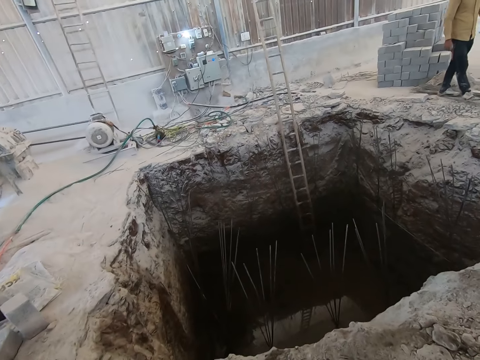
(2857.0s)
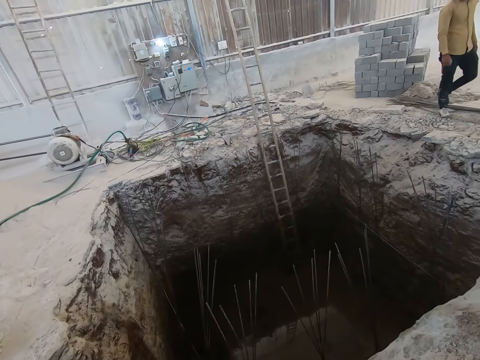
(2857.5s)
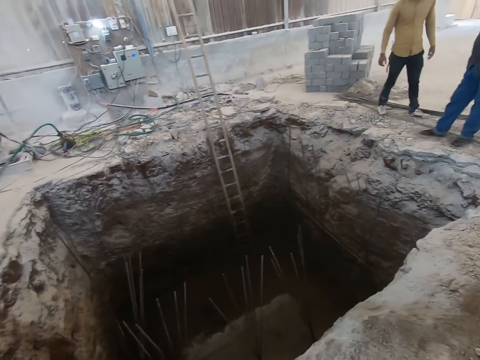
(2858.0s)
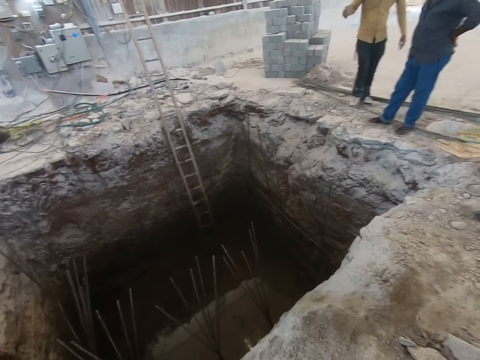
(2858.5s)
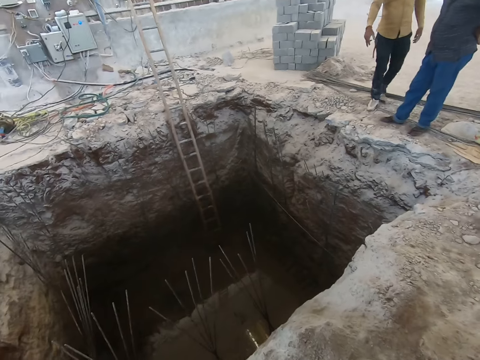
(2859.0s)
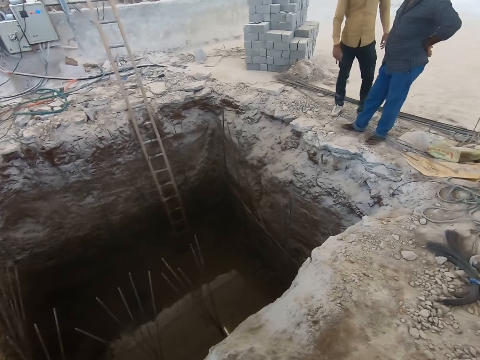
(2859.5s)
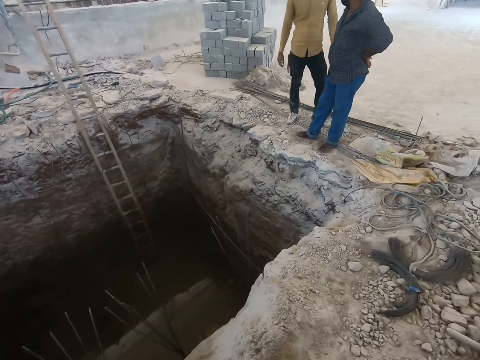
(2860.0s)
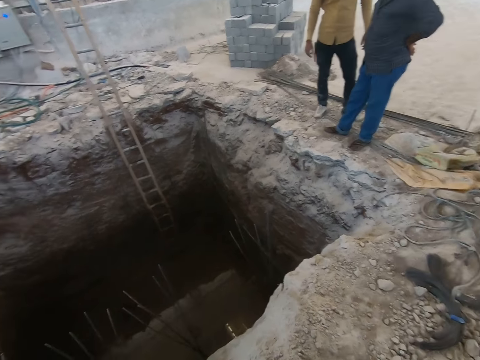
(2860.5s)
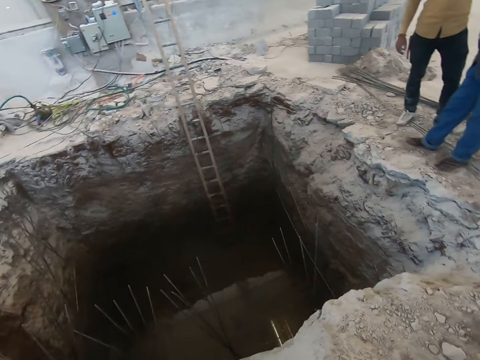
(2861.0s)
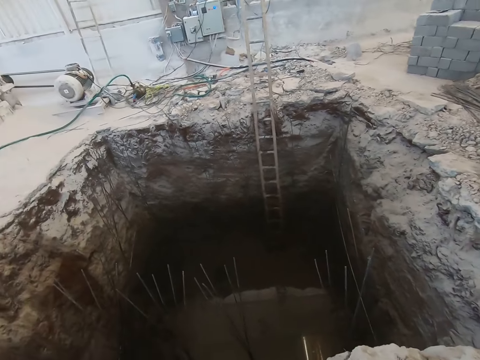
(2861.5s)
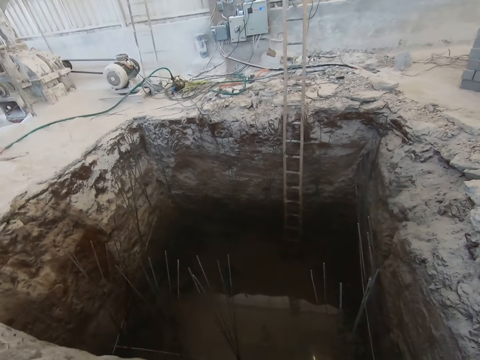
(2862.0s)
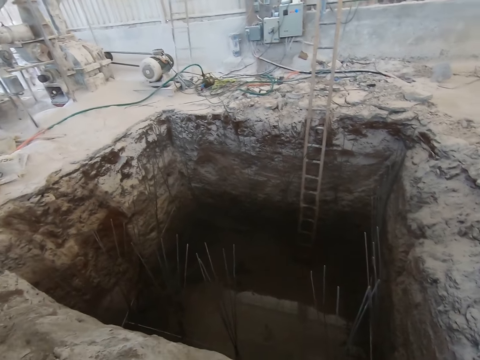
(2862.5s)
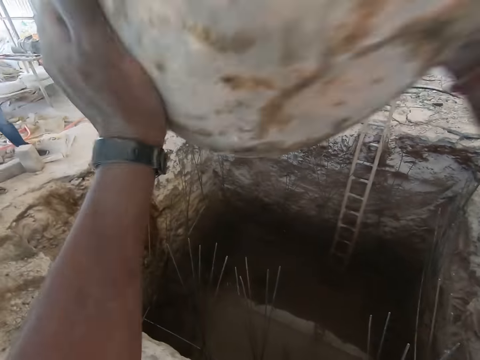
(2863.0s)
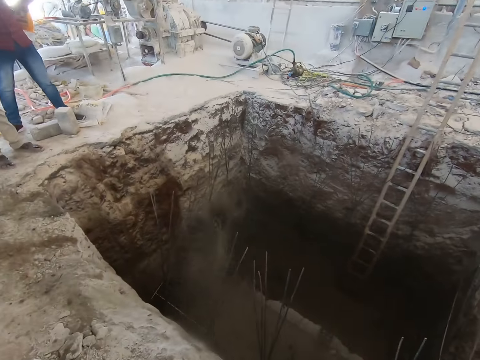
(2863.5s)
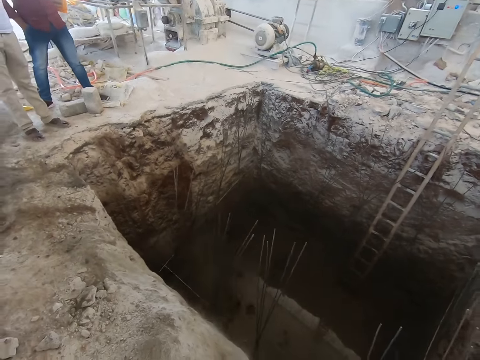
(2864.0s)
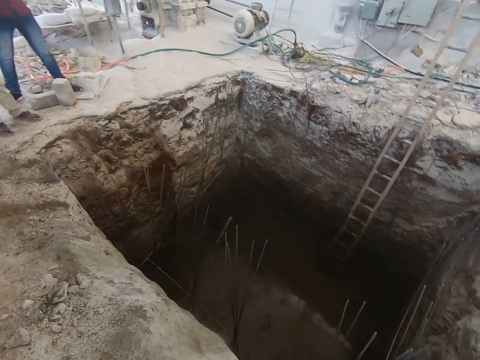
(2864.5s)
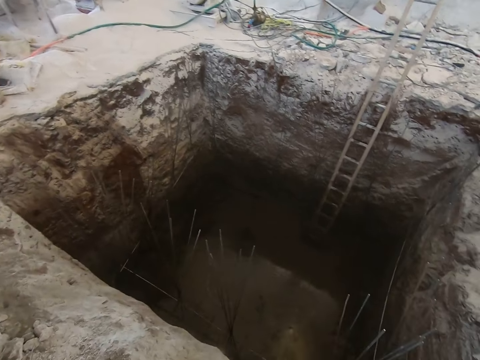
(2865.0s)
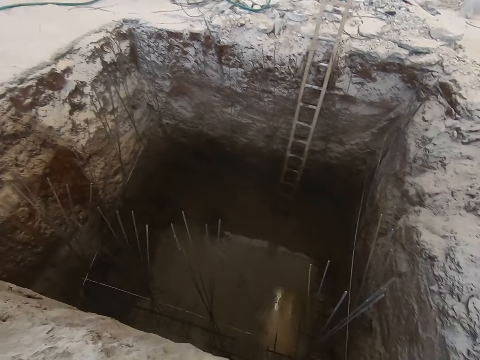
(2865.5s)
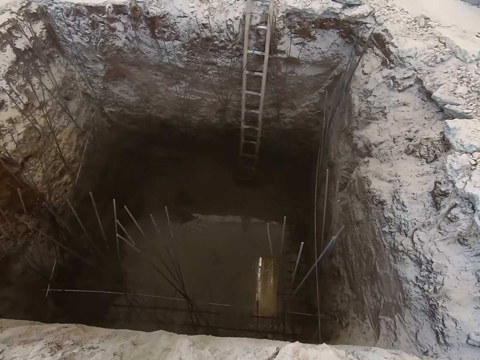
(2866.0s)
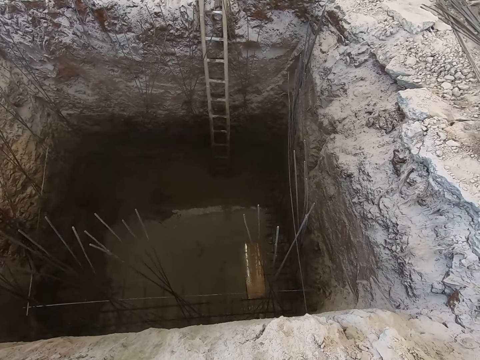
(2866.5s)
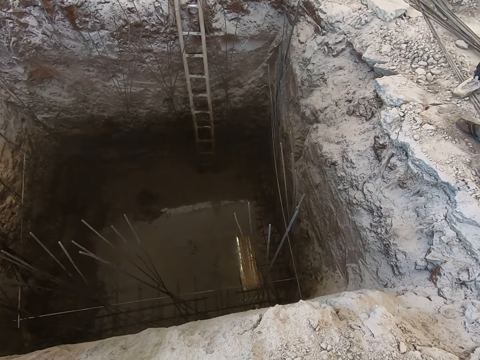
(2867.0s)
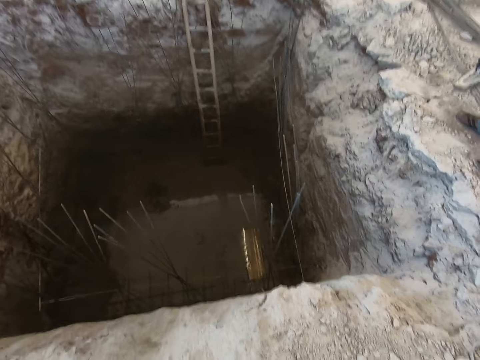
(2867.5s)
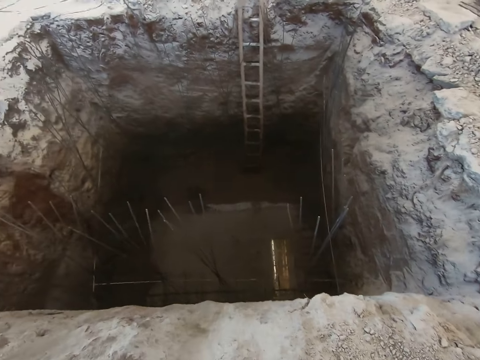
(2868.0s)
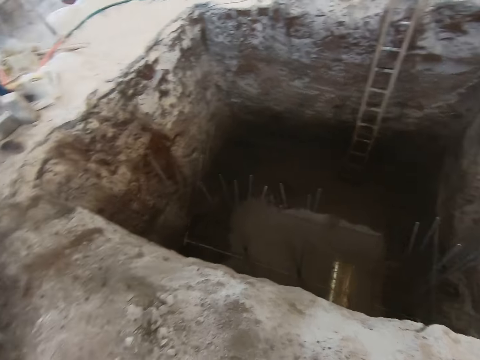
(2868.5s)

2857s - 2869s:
The camera wearer walks to the hole or pit. A man talks with another man. The camera wearer pours the concrete in the head pan in his hands into the pit. Another man talks to the second man. The camera wearer looks at the bowl.

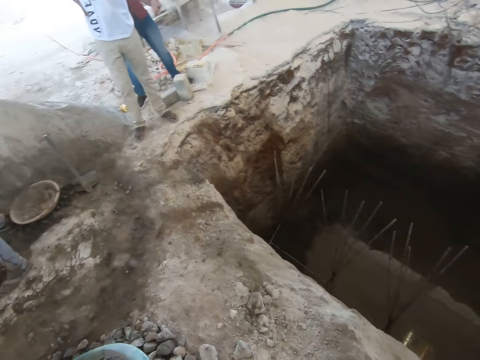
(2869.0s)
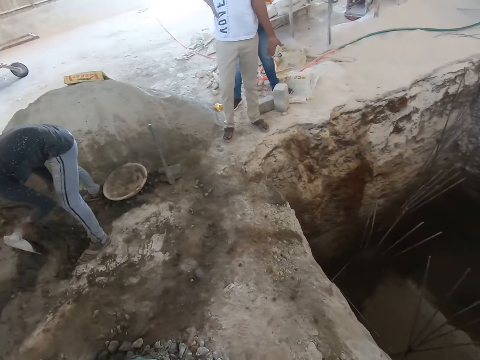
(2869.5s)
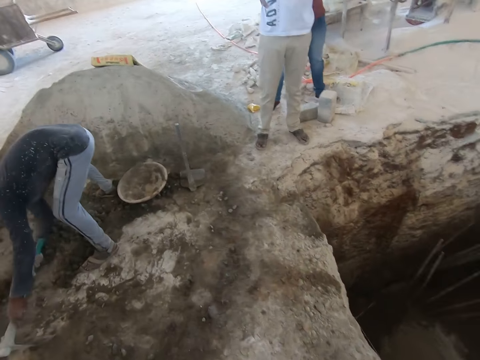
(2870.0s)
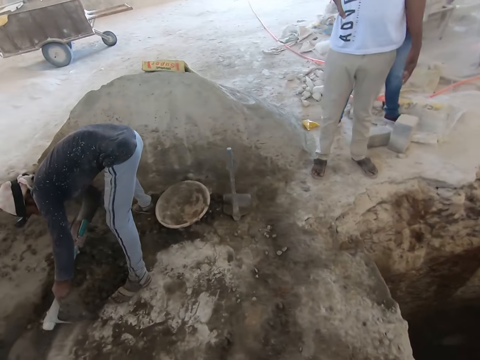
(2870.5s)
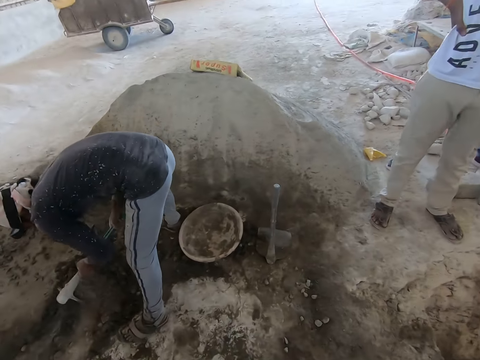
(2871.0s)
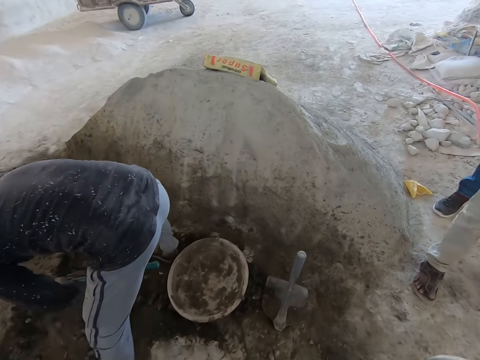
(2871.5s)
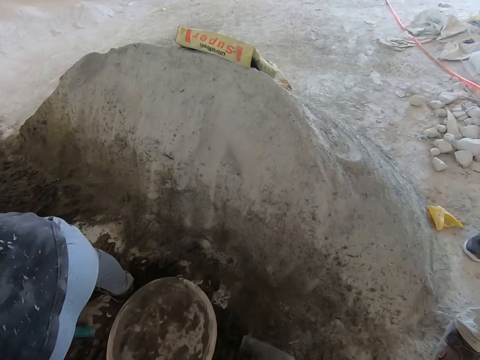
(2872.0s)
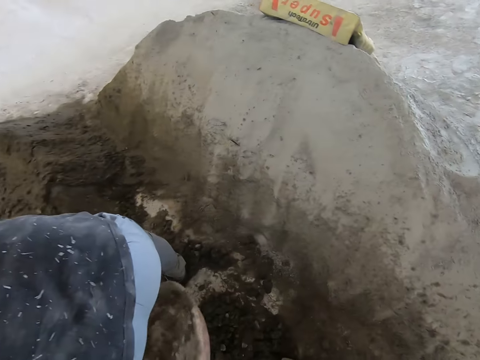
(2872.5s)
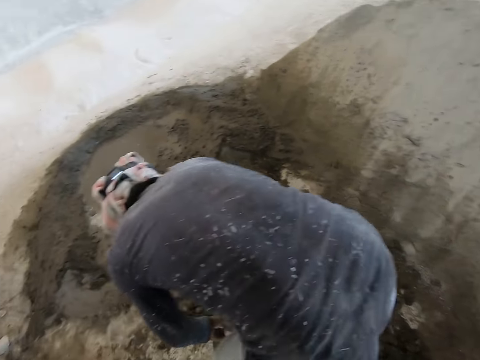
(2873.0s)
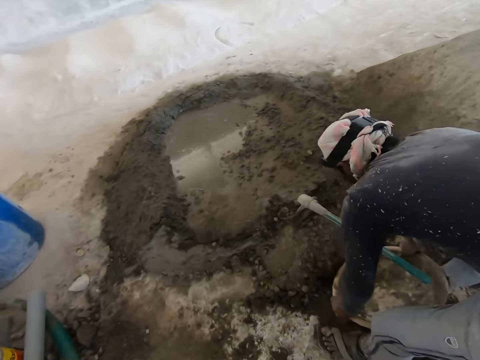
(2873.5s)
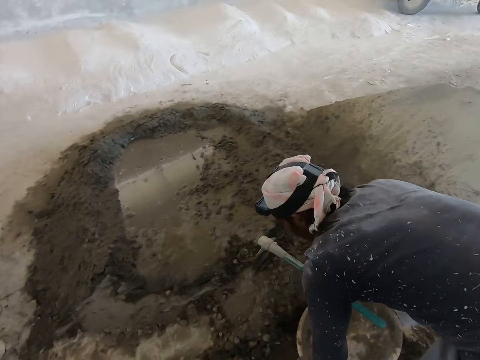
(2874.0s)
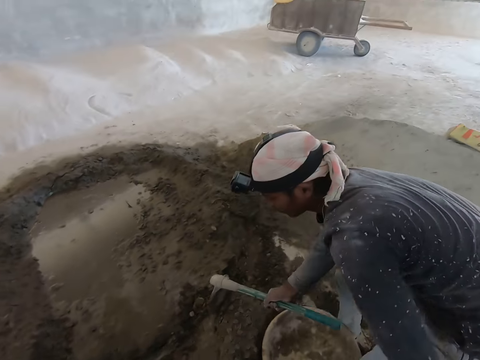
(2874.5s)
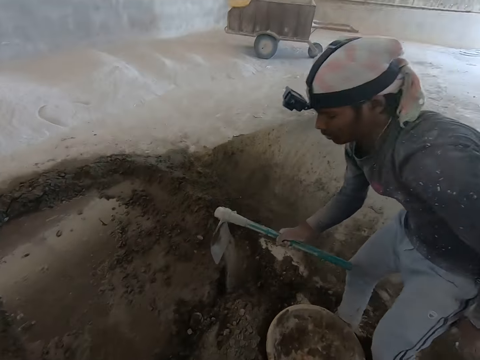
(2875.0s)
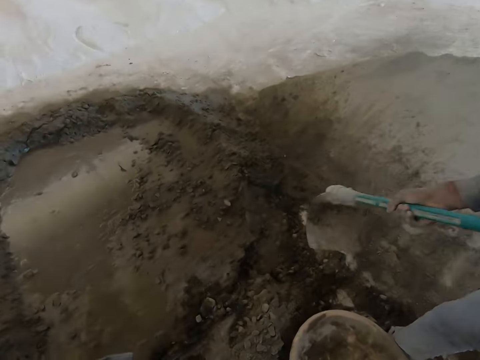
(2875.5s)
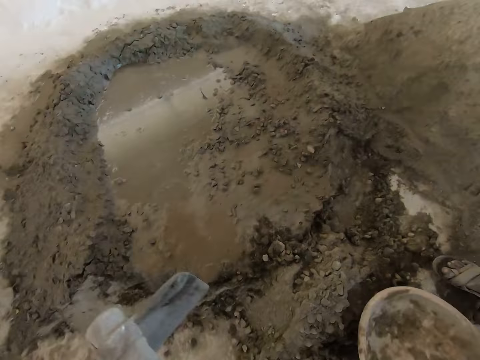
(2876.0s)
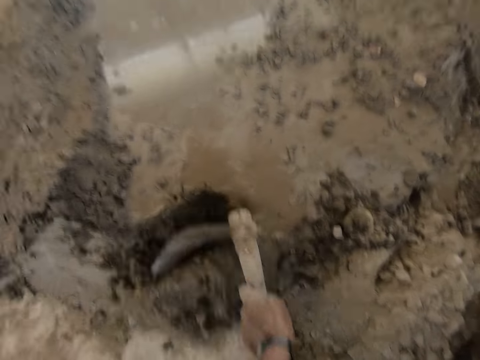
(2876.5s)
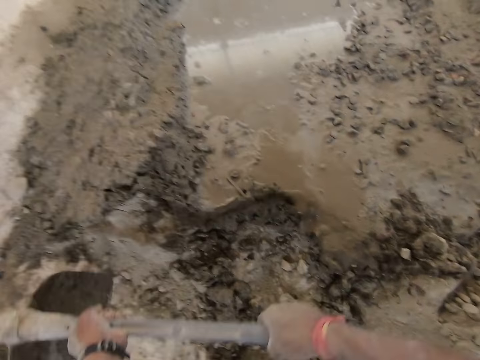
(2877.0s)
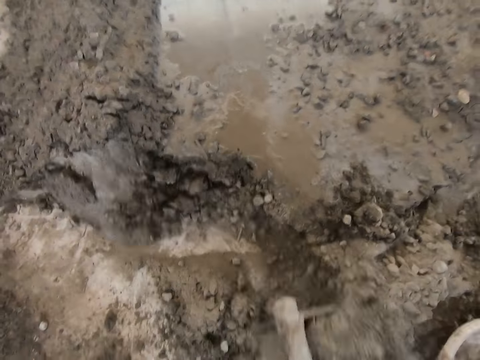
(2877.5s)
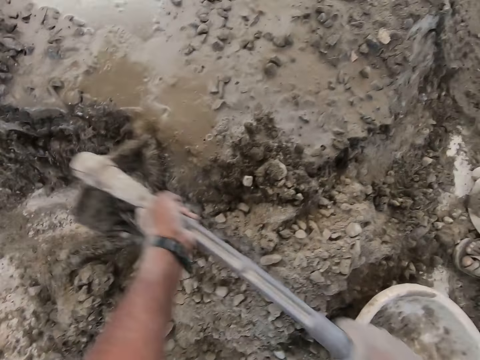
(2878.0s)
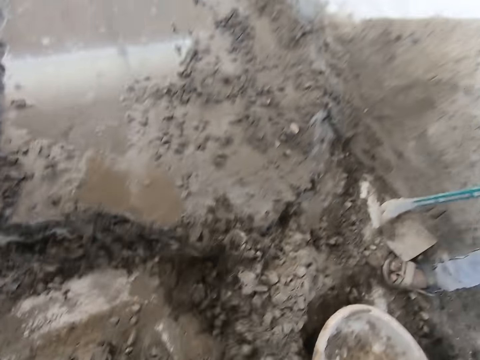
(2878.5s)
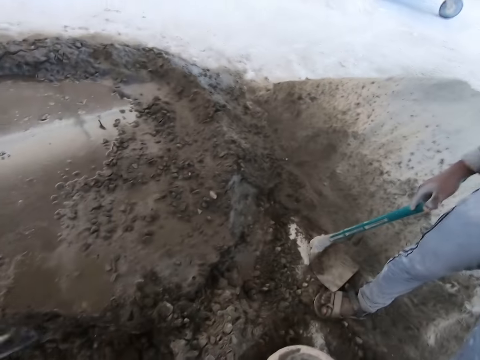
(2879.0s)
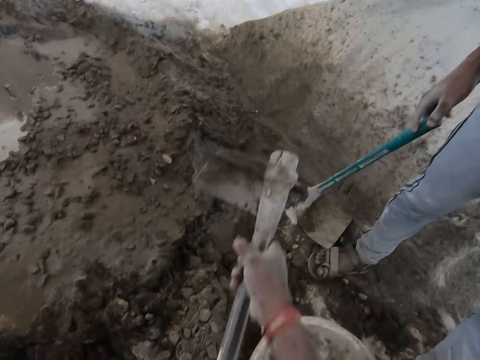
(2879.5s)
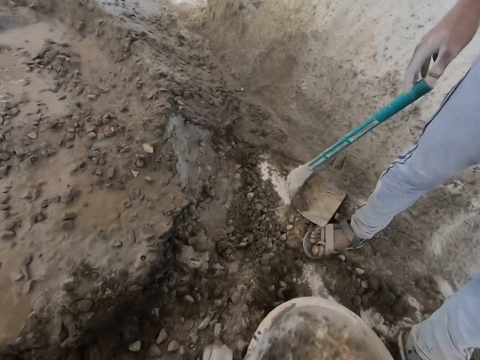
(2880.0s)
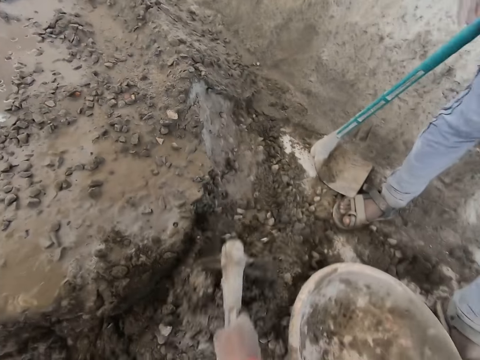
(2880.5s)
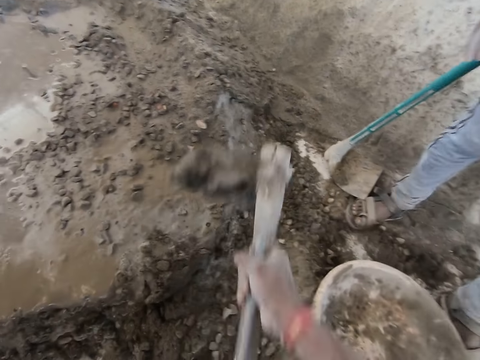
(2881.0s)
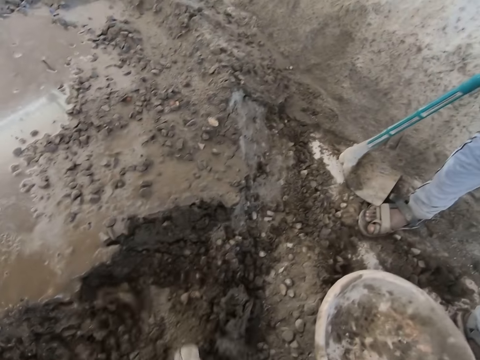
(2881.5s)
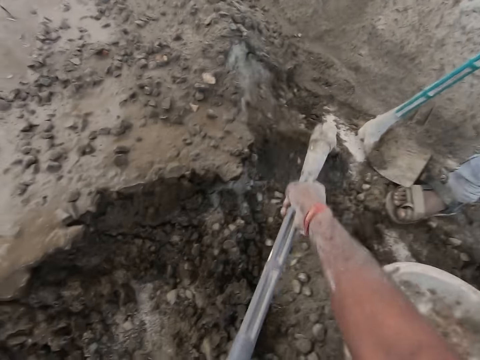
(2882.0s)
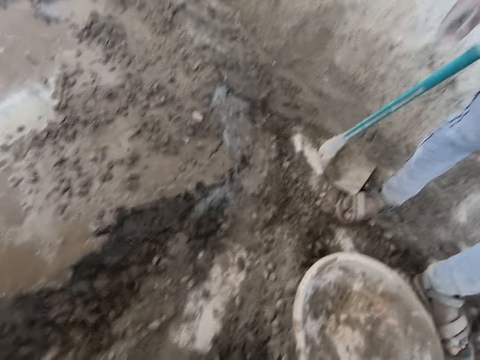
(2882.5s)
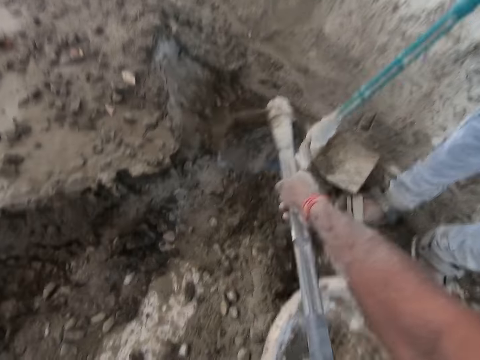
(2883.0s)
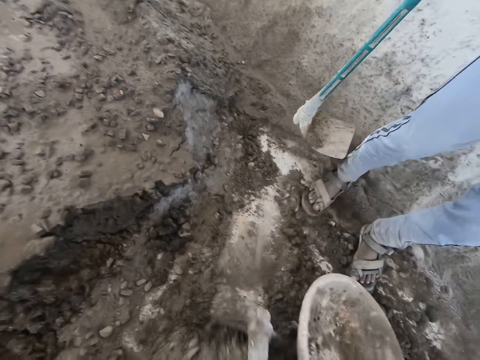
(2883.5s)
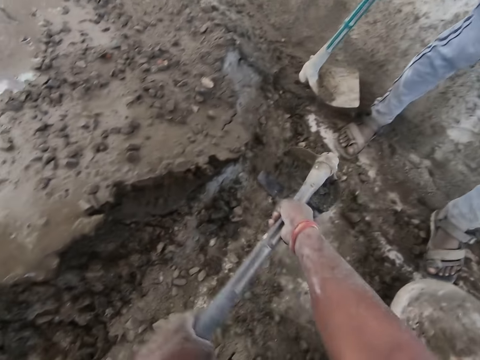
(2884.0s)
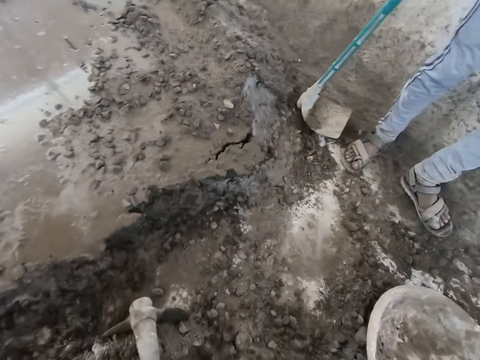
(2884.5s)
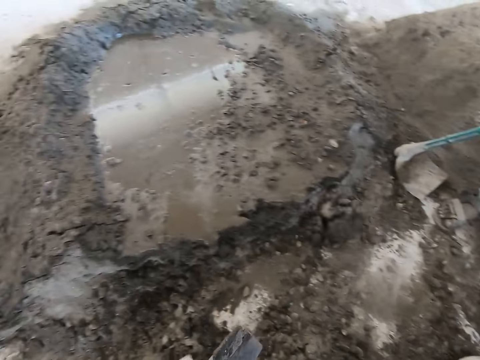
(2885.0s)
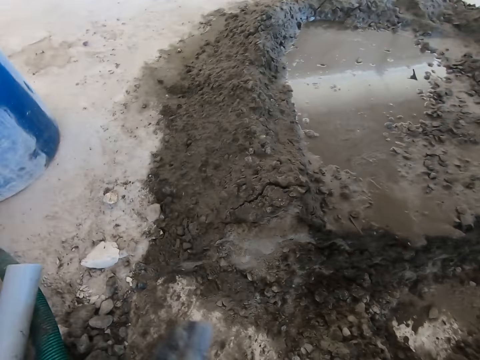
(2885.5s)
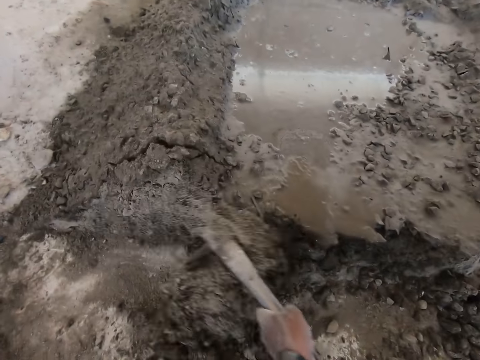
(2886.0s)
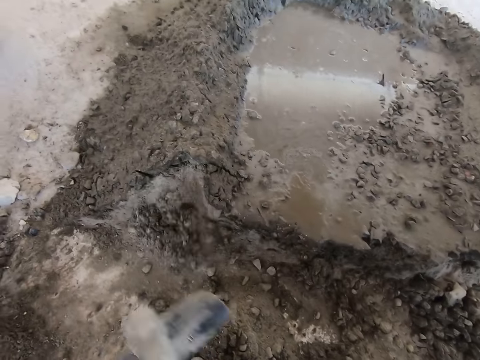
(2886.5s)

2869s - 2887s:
The camera wearer walks to the mortar heap. A man gathers concrete with the hoe in his hands. The man mixes mortar. The man drags the head pan on the floor with his left hand. The camera wearer converses with the man. He scoops some concrete from the heap of concrete with the hoe in his hands. He mixes mortar. The man picks up the hoe from the floor with his right hand and drops the hoe in his right hand on the floor.
